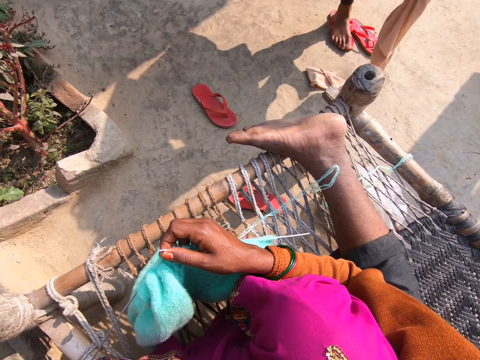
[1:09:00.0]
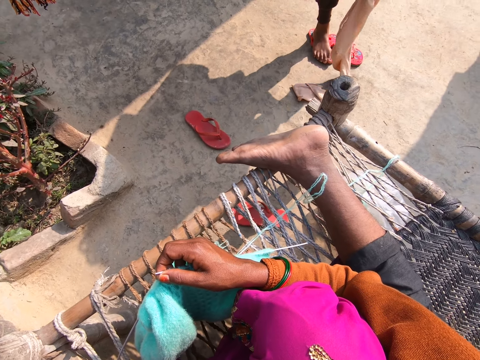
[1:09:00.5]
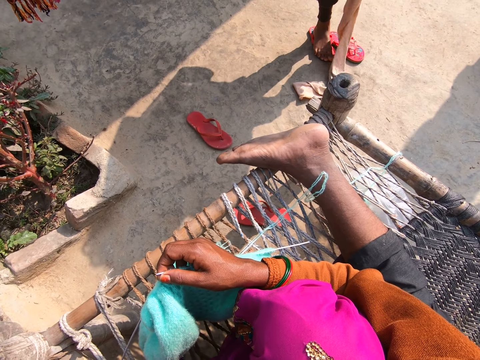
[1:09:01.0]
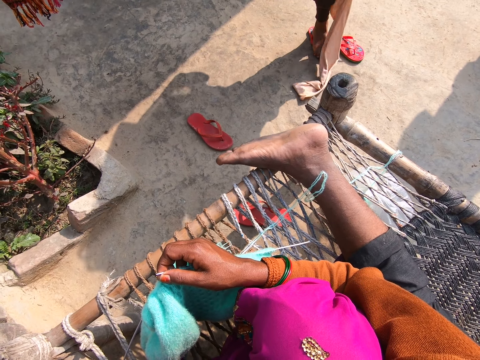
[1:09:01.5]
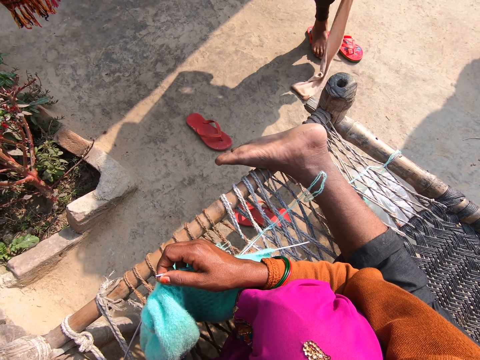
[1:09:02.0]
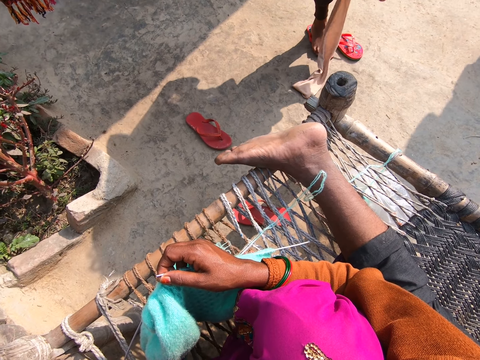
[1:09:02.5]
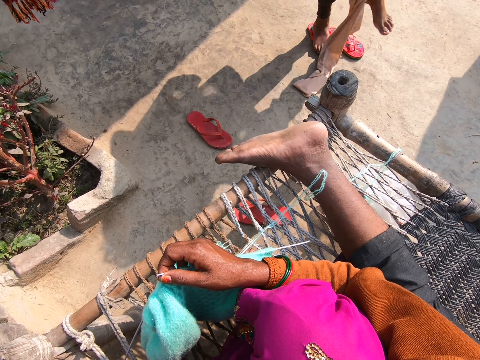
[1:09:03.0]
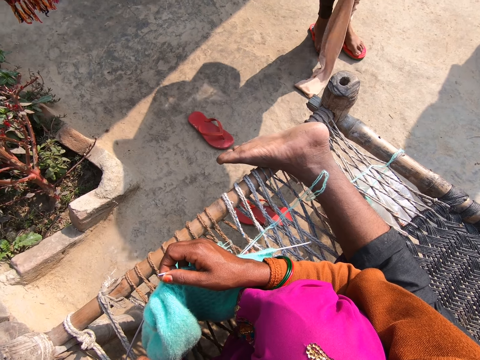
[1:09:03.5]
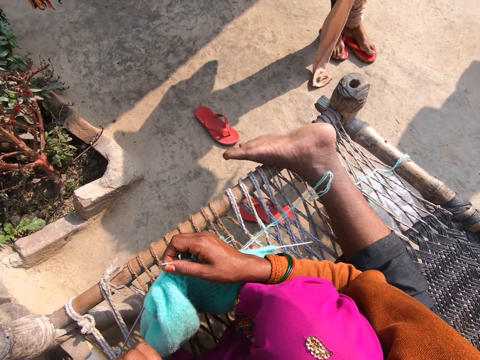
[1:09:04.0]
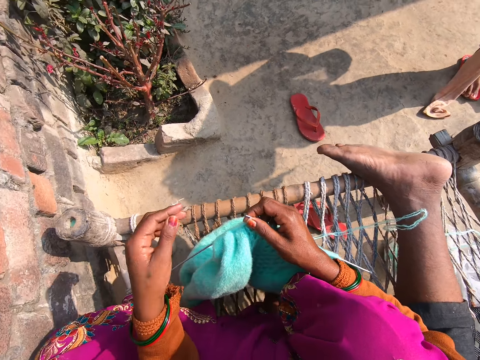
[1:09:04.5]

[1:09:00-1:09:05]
The woman wears the pair of trousers.

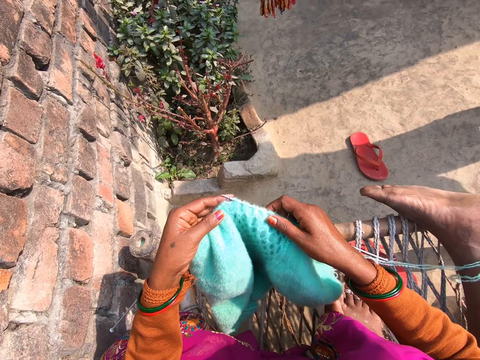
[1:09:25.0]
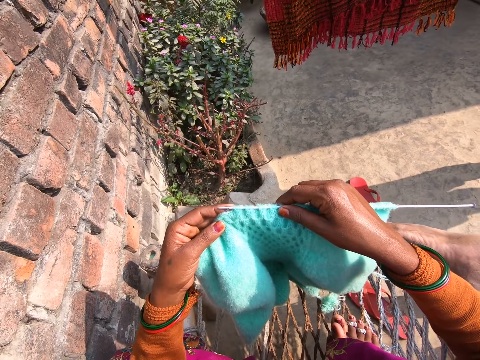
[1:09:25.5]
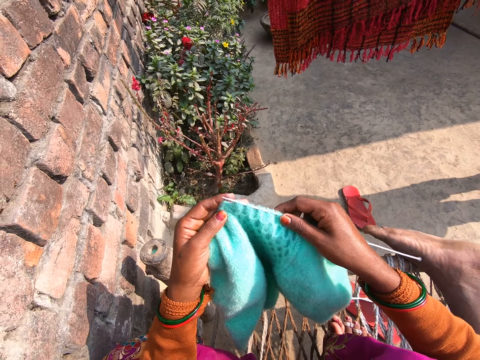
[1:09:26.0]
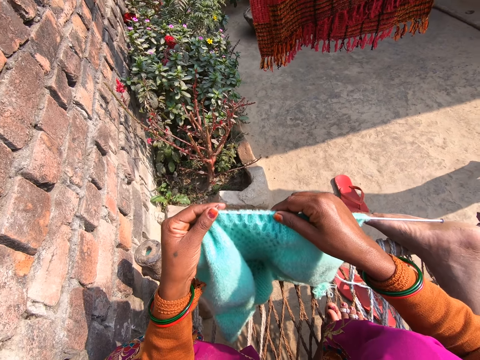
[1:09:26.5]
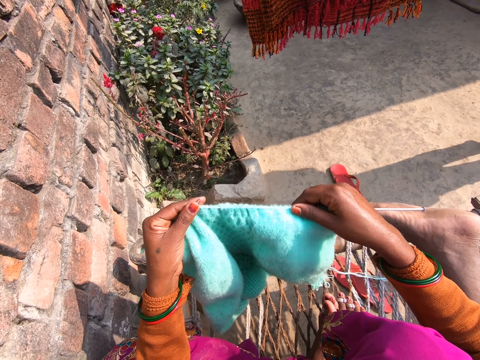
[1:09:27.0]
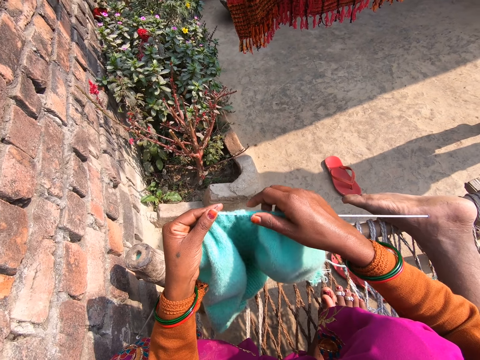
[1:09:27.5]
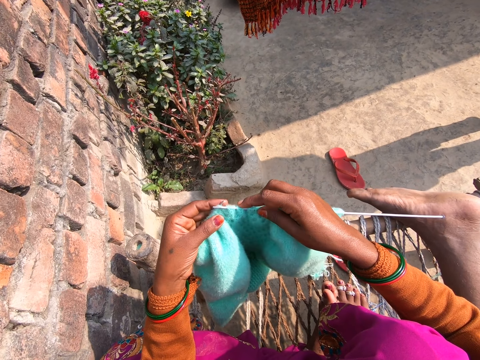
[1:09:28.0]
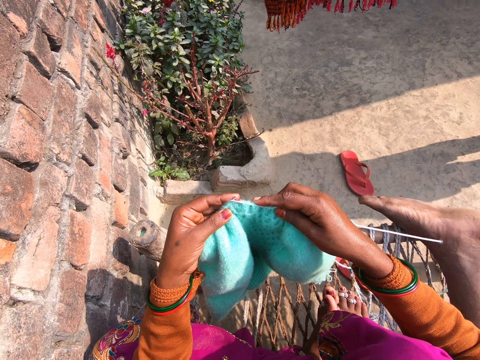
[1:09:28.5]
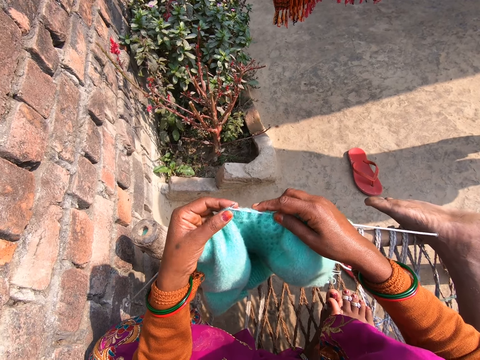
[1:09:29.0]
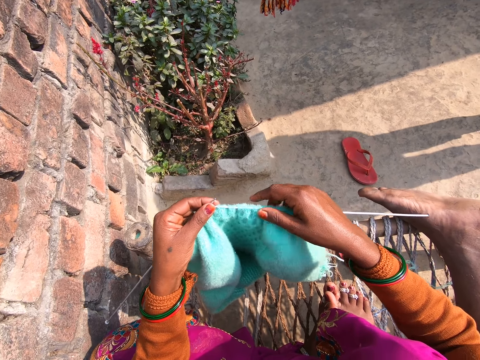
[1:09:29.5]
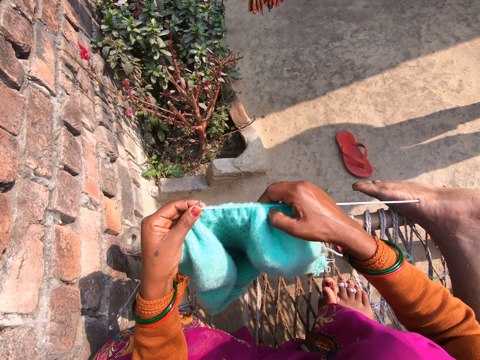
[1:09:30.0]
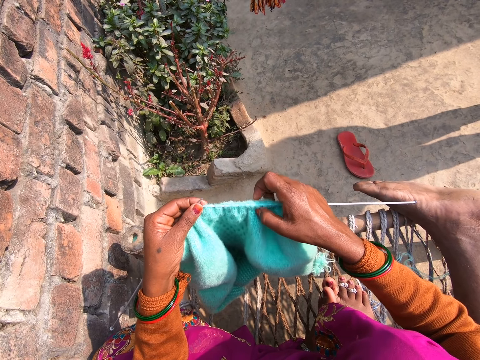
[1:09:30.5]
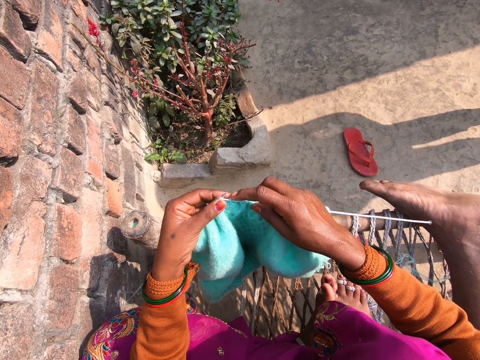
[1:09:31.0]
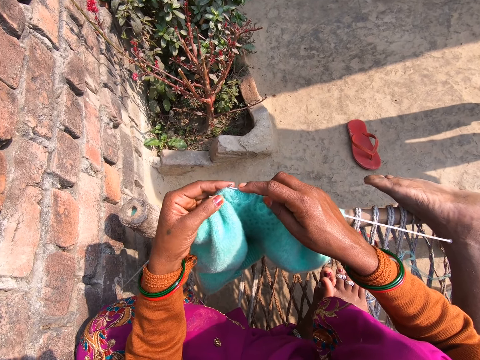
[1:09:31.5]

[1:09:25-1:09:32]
The camera wearer knits the fabric with wool and knitting pins.

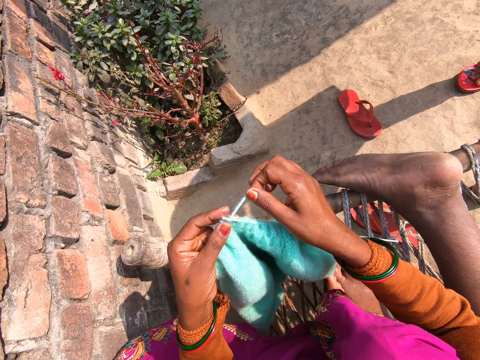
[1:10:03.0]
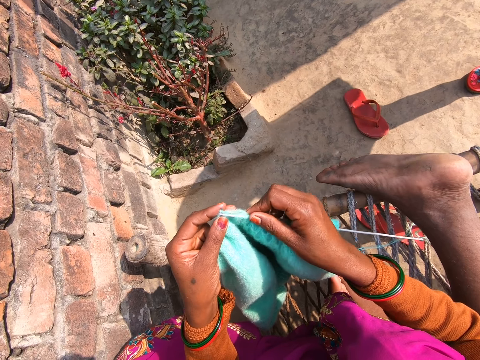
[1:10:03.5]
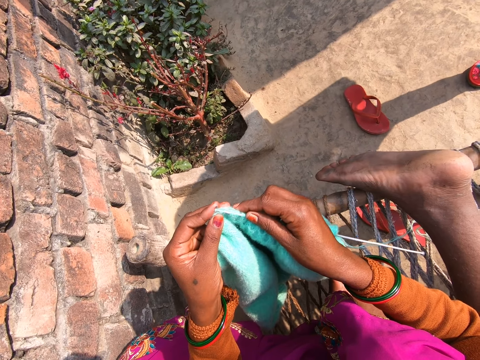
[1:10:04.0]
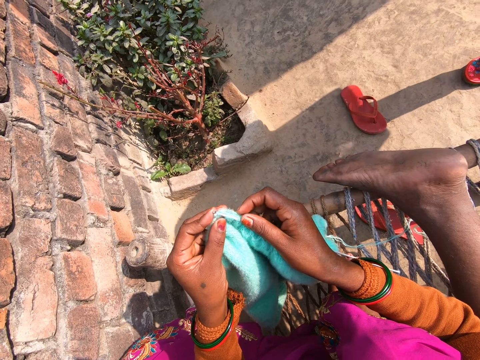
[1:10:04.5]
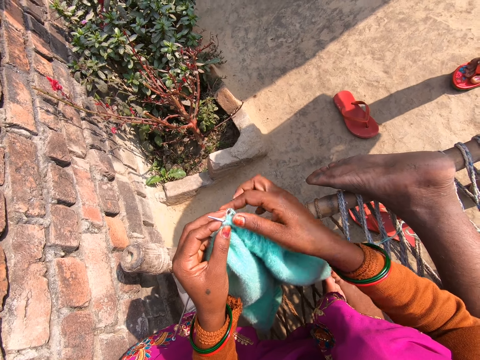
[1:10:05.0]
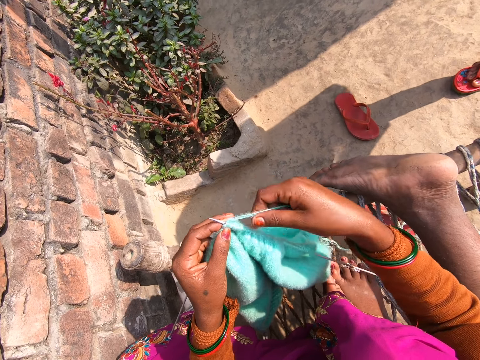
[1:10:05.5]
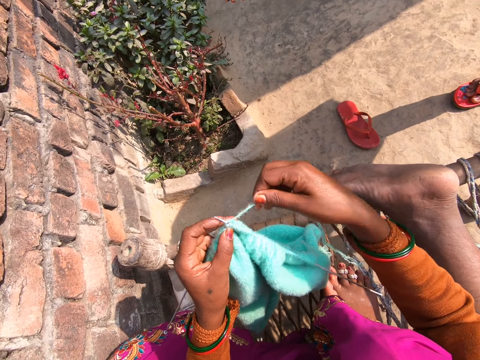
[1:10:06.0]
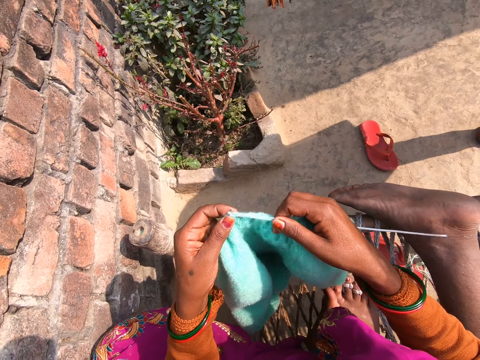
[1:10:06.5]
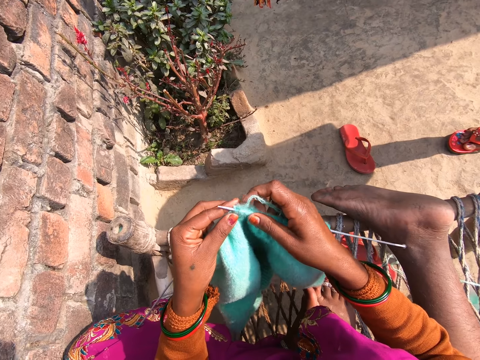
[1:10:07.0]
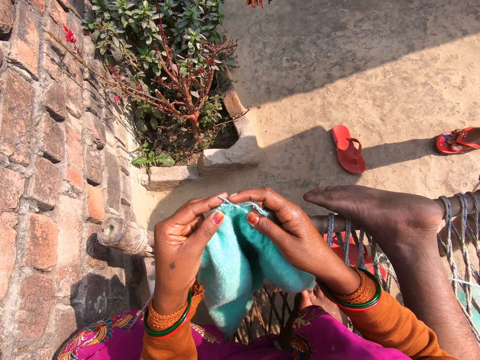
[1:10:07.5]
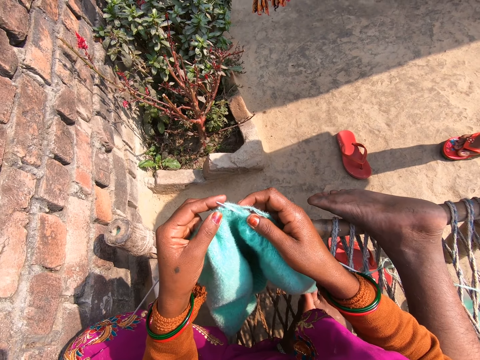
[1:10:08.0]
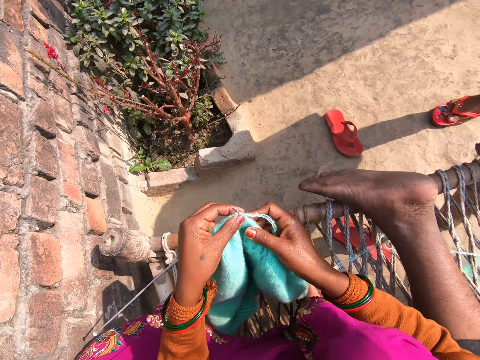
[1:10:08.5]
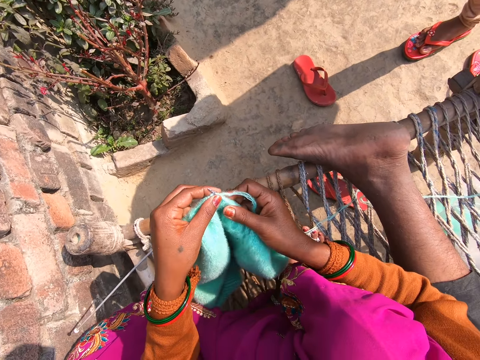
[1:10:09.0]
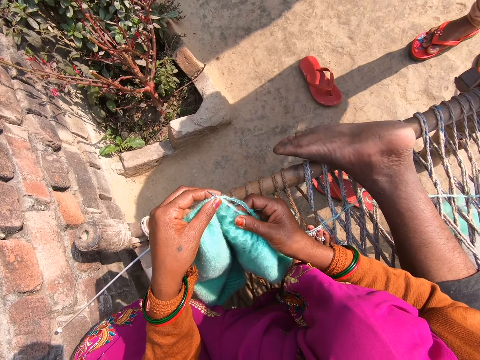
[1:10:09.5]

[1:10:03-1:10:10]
The camera wearer knits the piece of cloth.

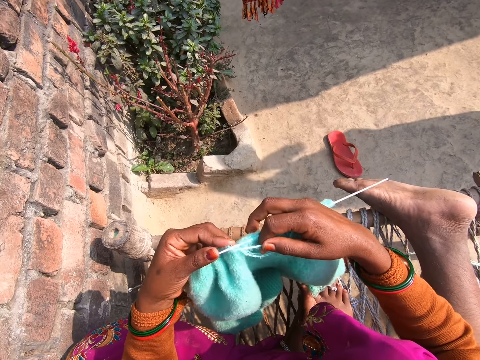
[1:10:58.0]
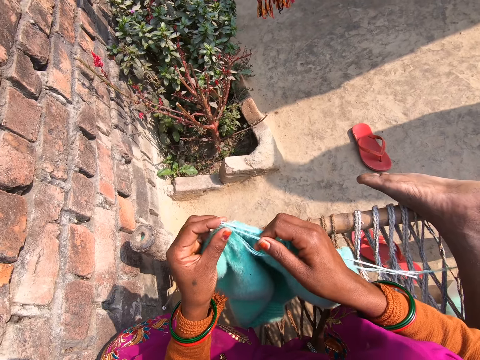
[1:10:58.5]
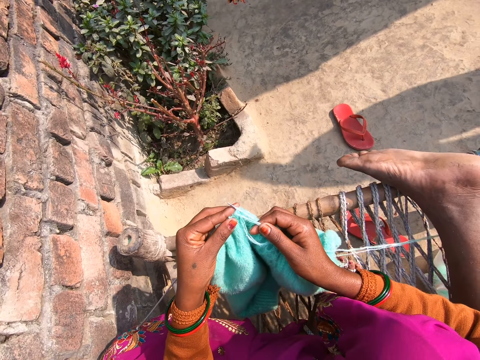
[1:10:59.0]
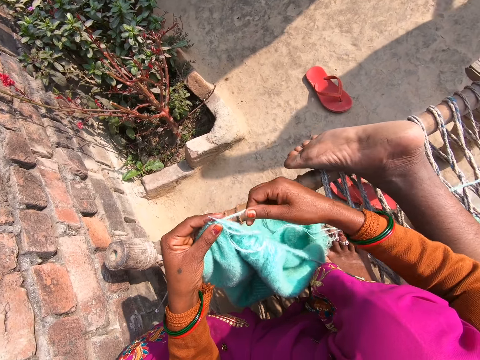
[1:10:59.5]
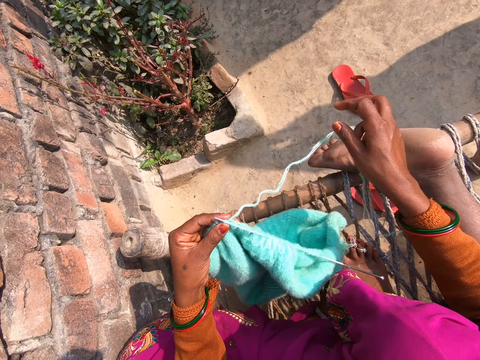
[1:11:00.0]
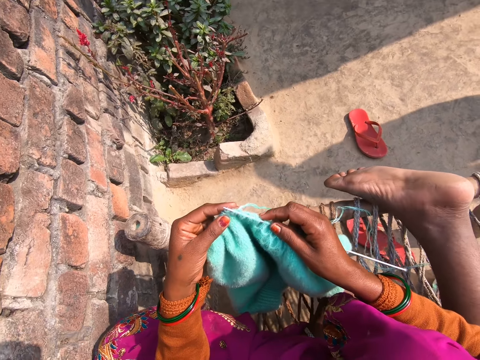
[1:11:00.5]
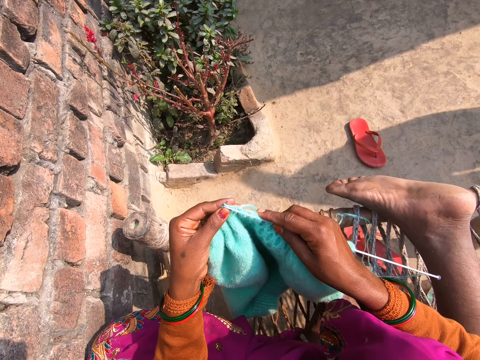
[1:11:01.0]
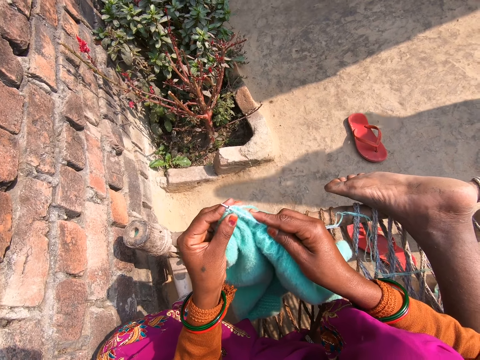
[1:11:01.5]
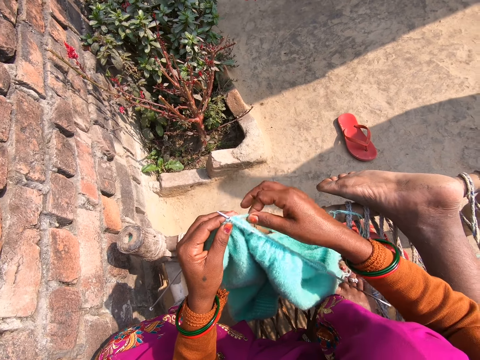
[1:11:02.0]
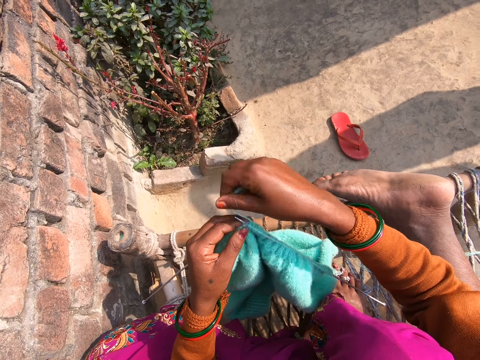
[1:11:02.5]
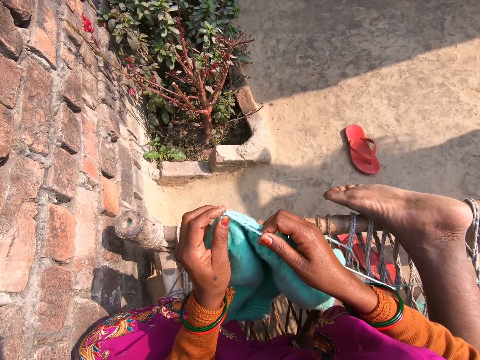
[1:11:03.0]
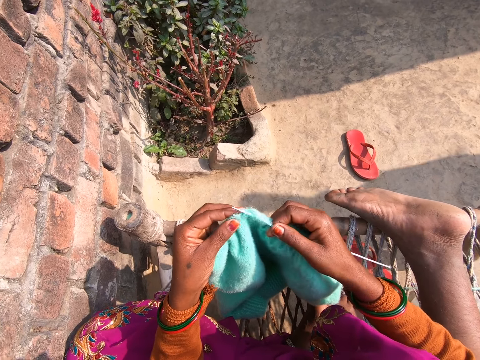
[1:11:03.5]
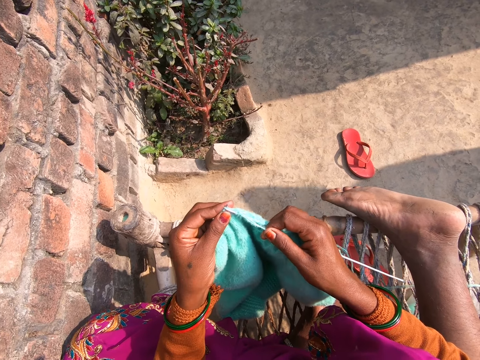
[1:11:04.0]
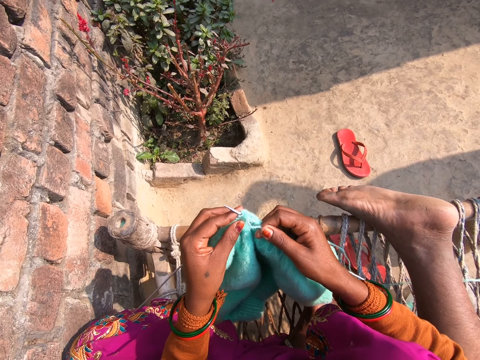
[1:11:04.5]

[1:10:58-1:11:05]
The camera wearer converses with a man.
